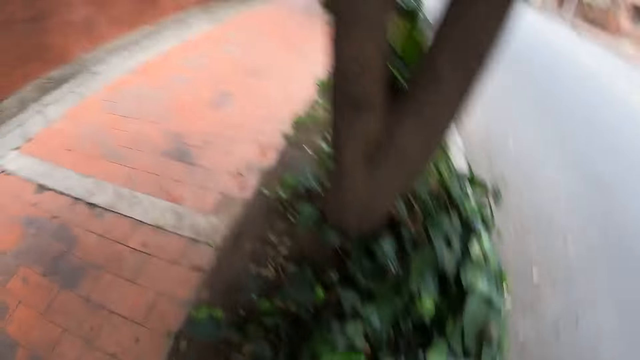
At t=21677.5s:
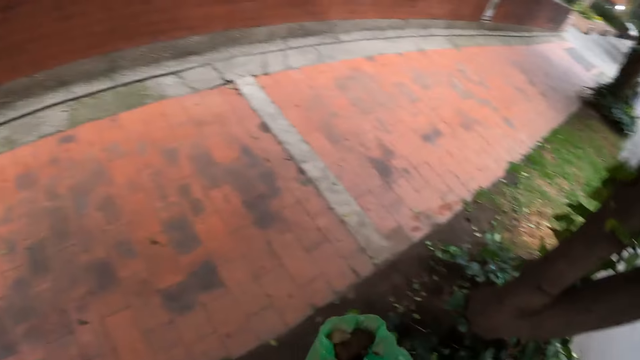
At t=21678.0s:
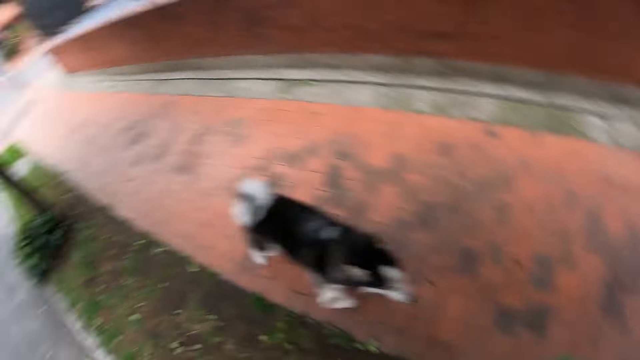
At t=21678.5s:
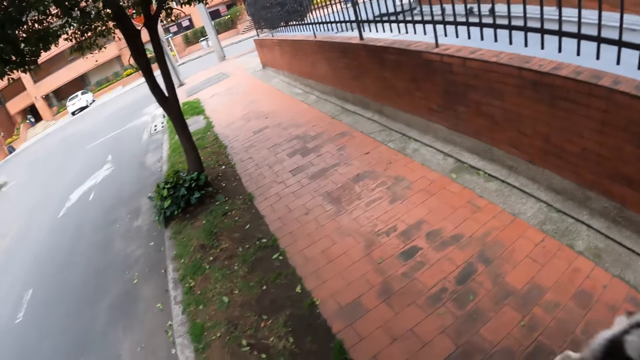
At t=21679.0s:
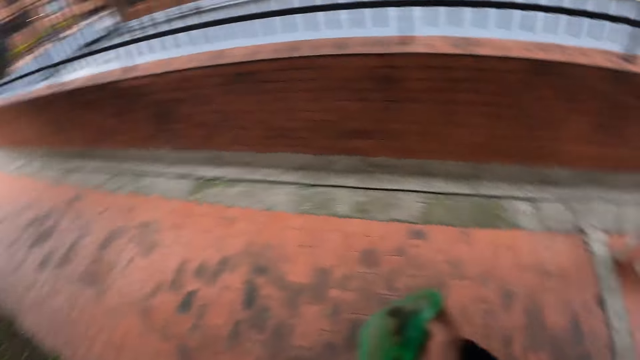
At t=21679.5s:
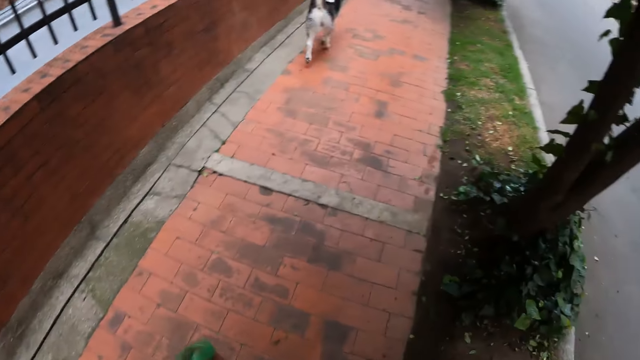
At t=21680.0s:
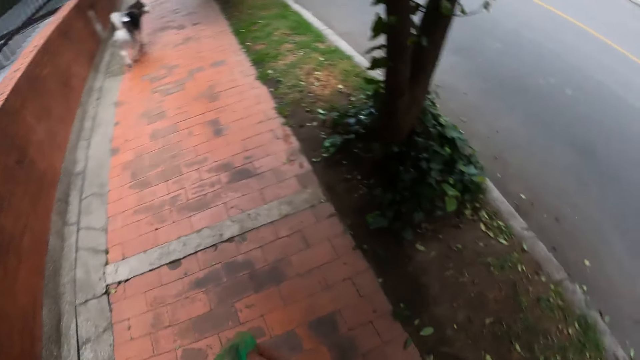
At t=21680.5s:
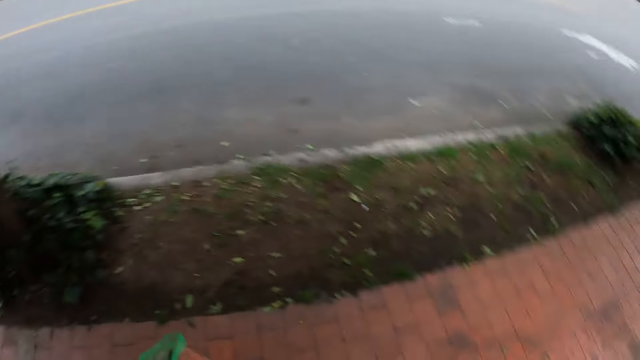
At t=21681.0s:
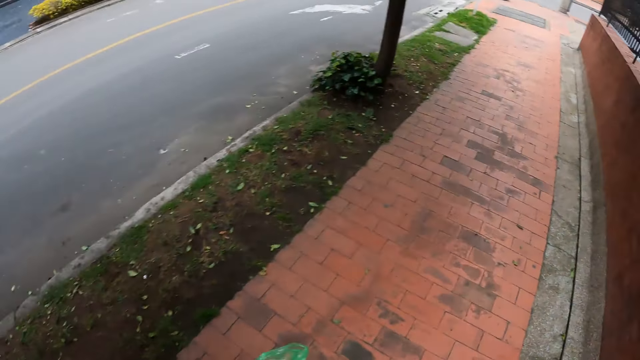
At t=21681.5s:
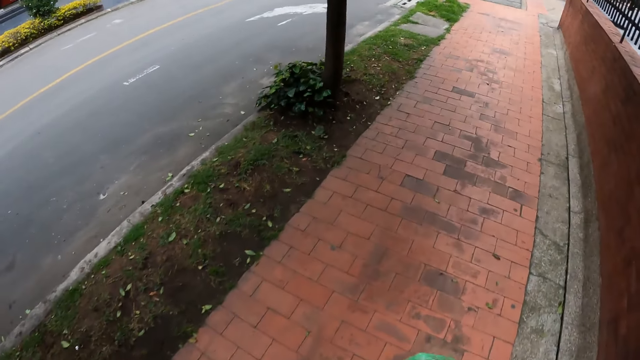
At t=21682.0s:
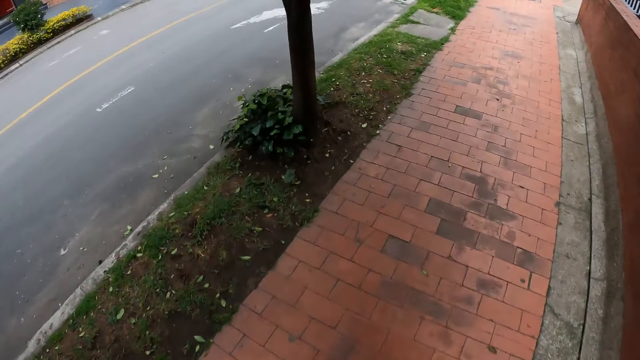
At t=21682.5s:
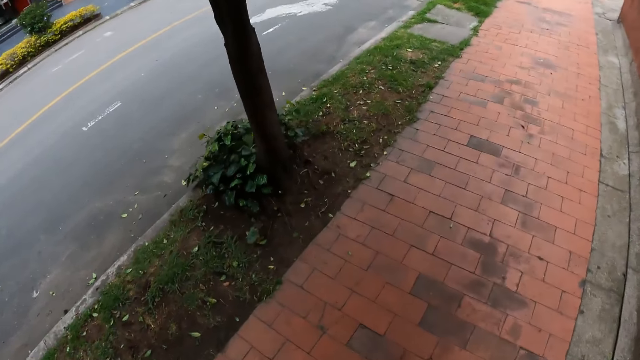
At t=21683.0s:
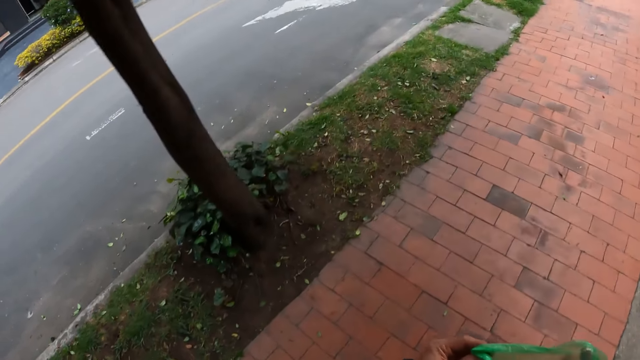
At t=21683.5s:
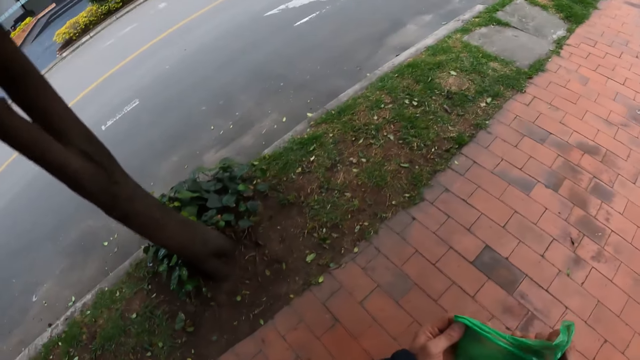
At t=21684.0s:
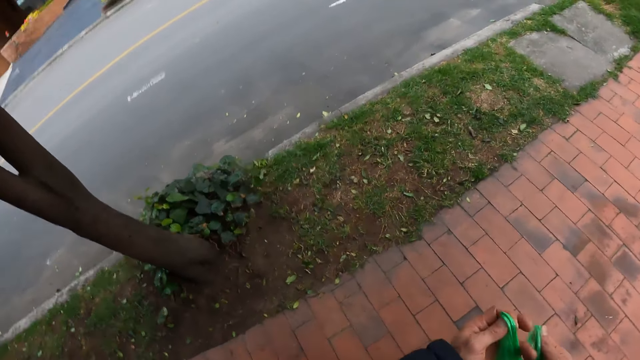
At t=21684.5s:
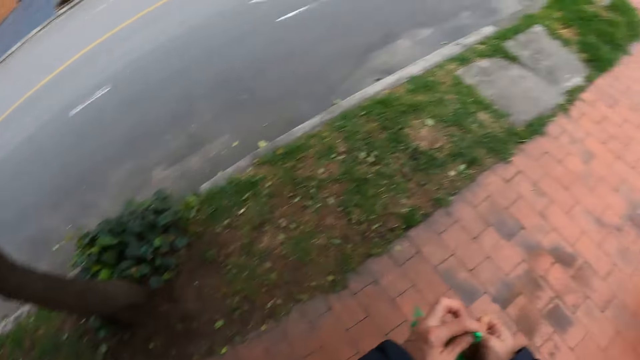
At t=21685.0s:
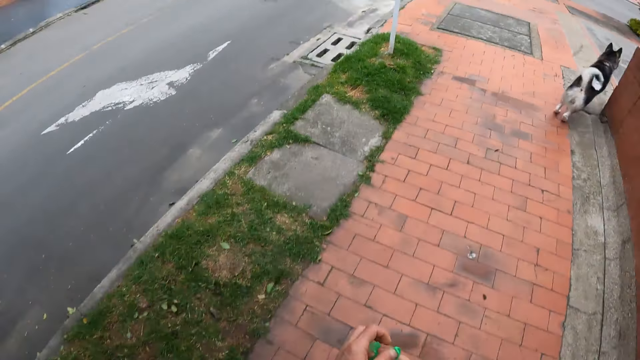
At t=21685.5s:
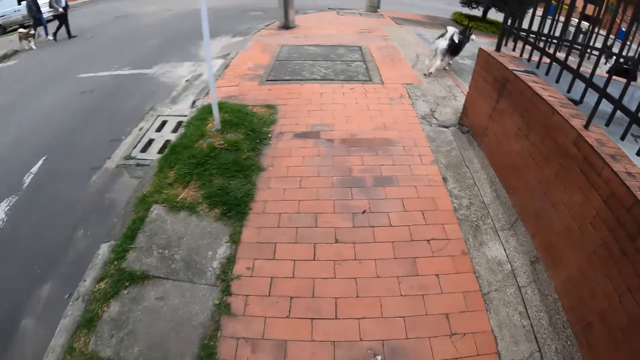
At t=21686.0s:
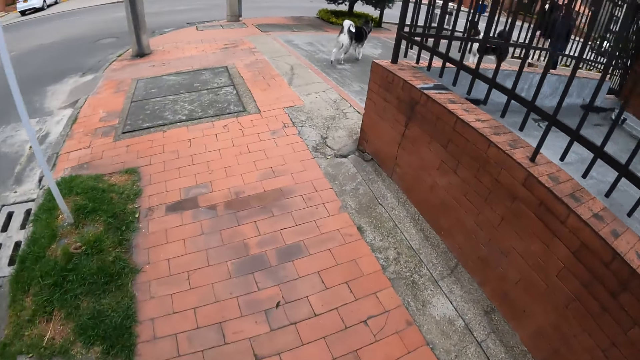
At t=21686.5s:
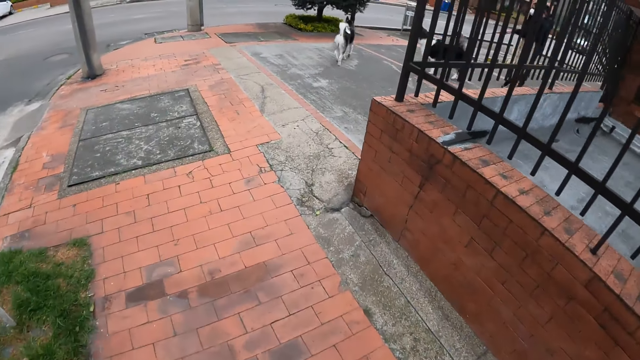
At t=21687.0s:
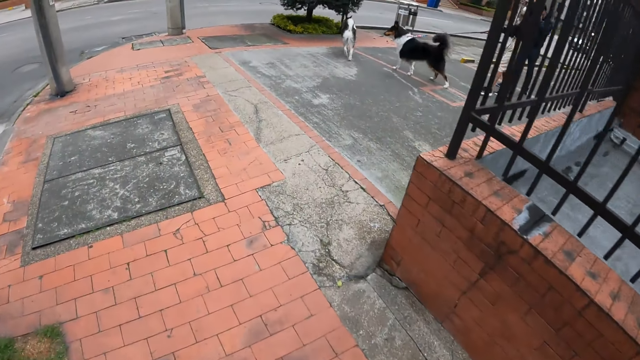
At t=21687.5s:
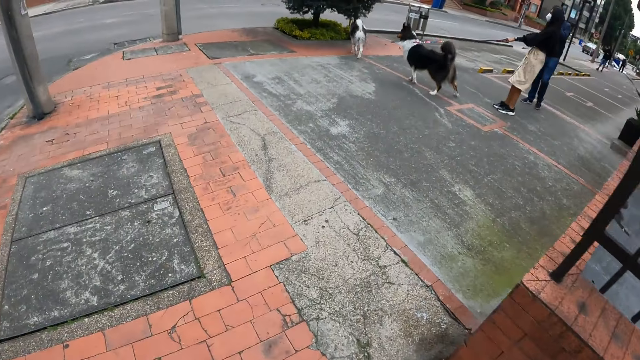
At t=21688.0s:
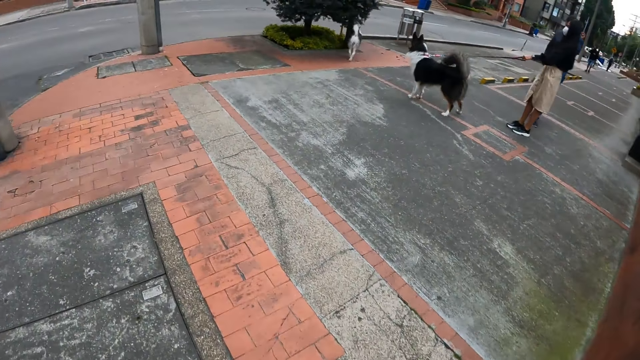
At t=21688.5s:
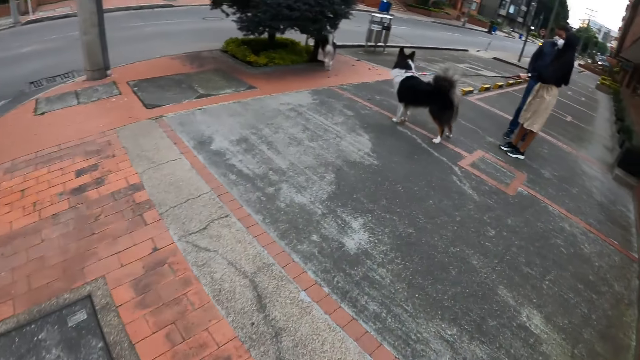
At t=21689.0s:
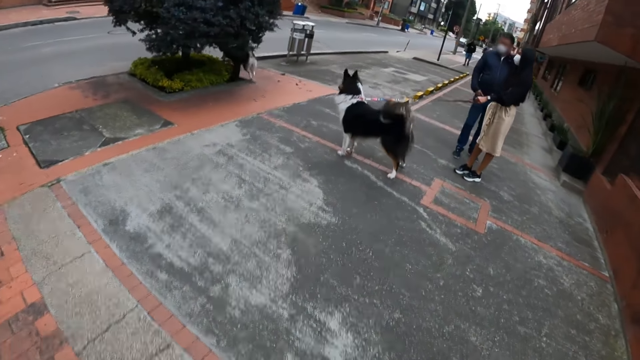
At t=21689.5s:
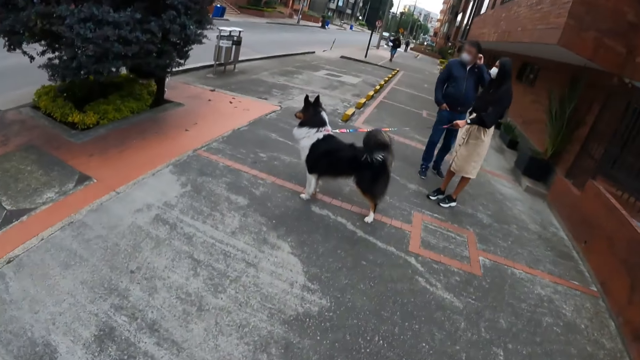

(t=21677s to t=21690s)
The camera wearer holds the plastic bag. He wraps the dung in the plastic bag in his right hand. He walks on the sidewalk. He ties the plastic bag with his hands. He walks on the sidewalk. A woman pulls the strap of a dog with her left hand.

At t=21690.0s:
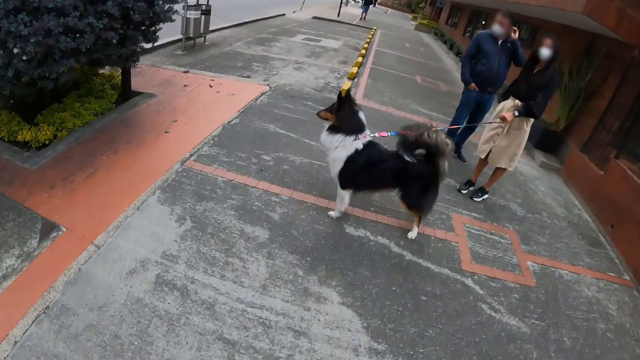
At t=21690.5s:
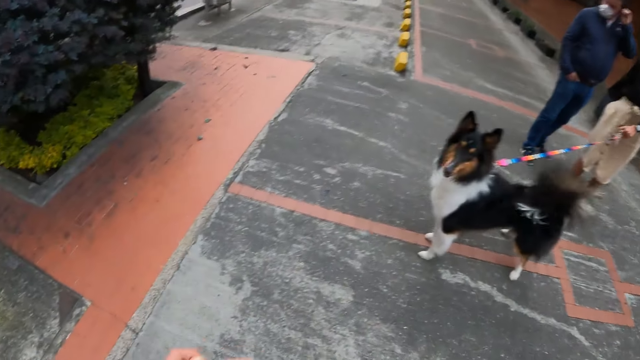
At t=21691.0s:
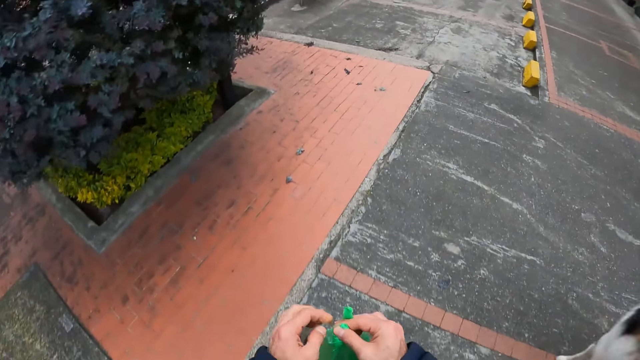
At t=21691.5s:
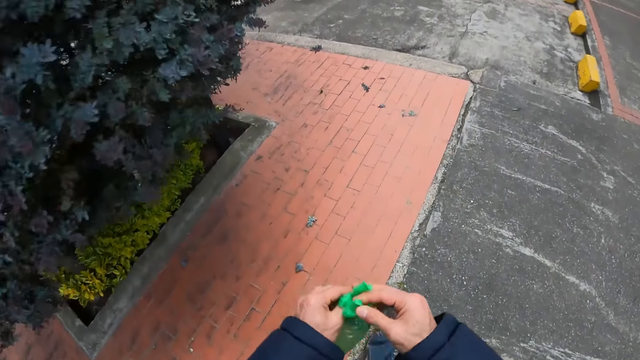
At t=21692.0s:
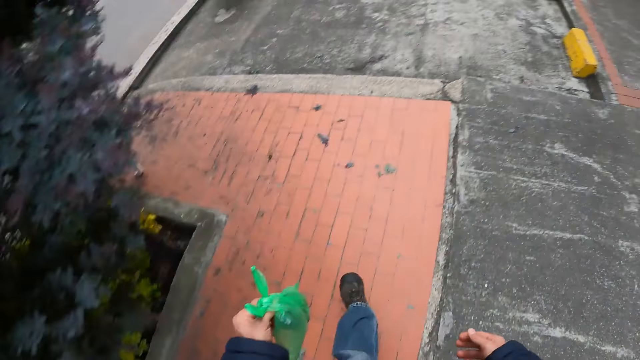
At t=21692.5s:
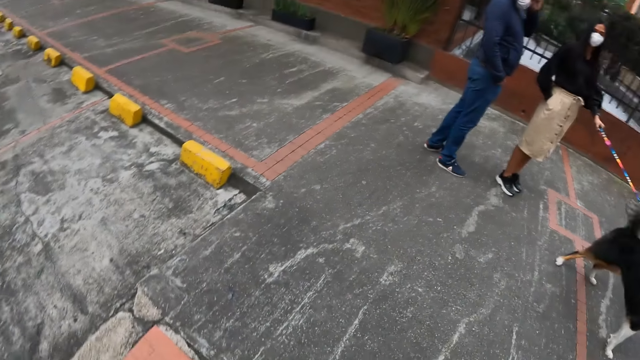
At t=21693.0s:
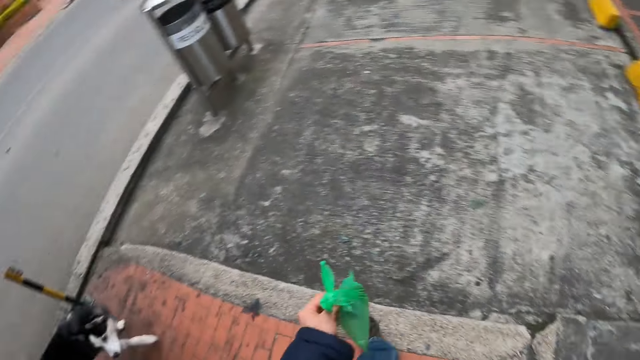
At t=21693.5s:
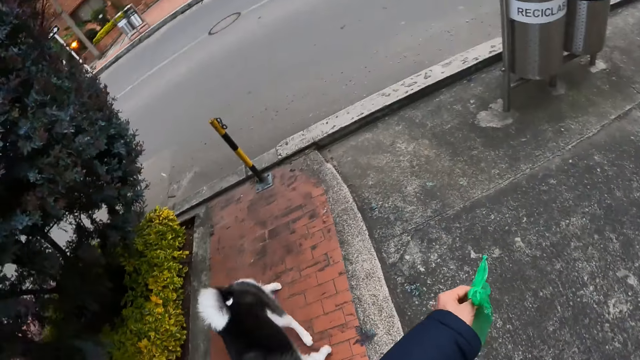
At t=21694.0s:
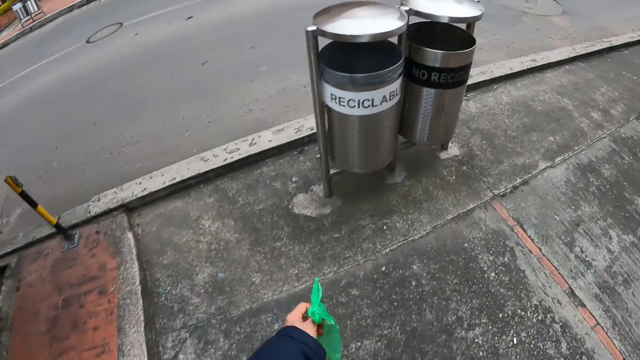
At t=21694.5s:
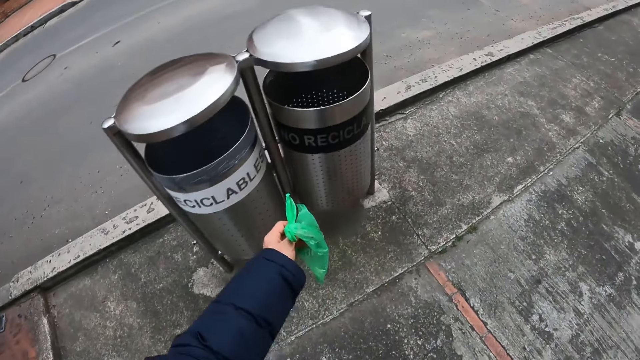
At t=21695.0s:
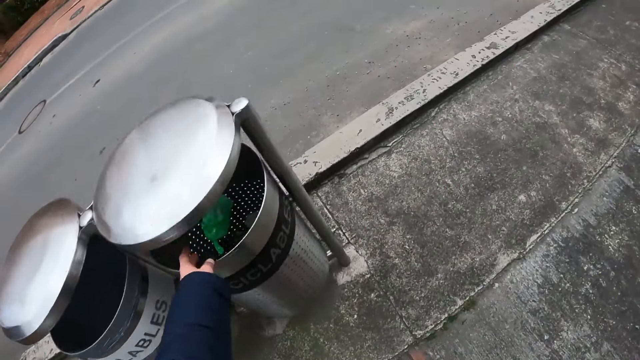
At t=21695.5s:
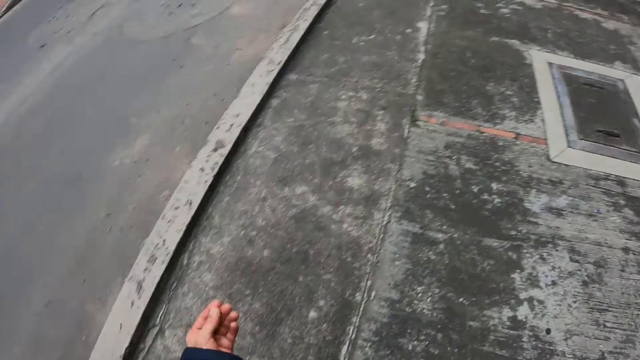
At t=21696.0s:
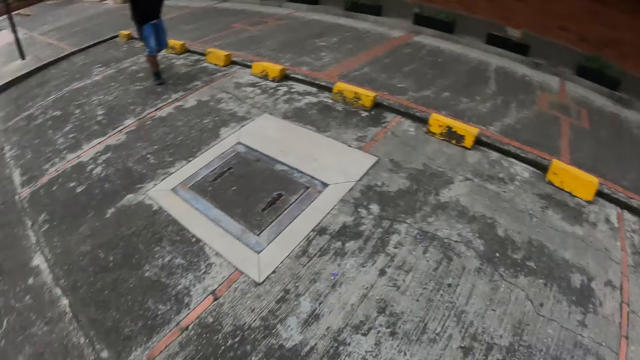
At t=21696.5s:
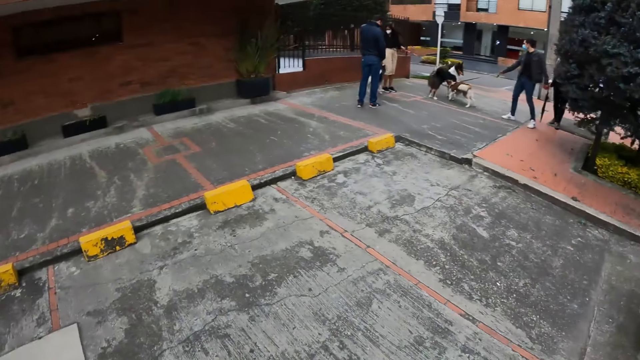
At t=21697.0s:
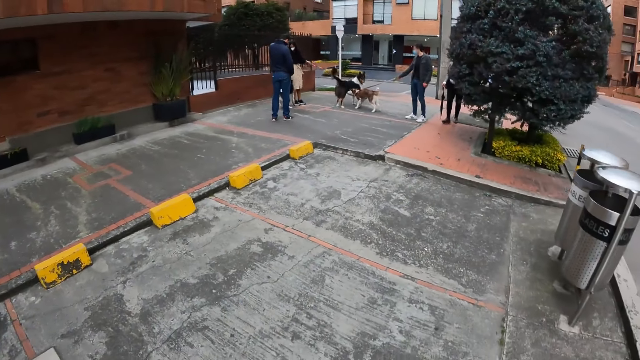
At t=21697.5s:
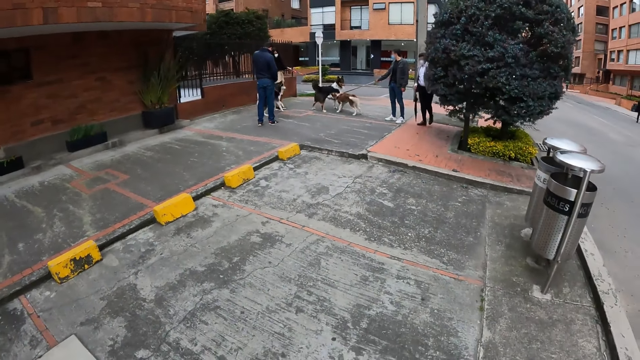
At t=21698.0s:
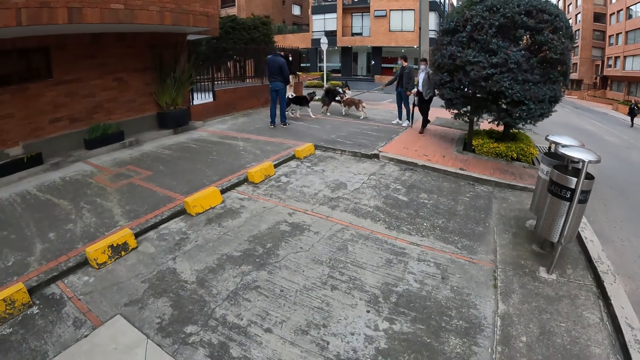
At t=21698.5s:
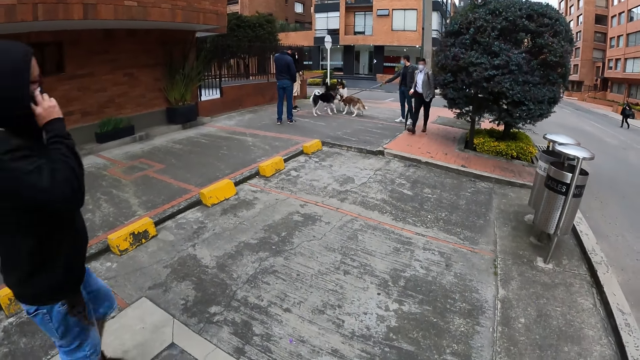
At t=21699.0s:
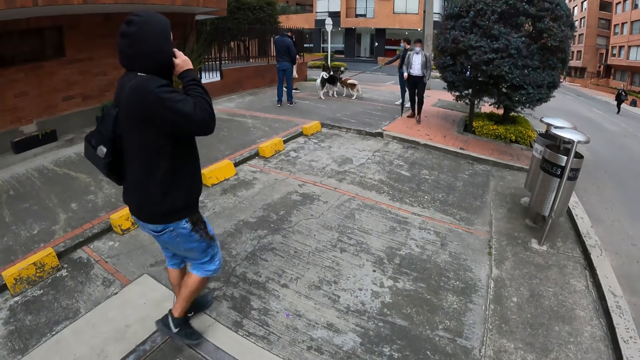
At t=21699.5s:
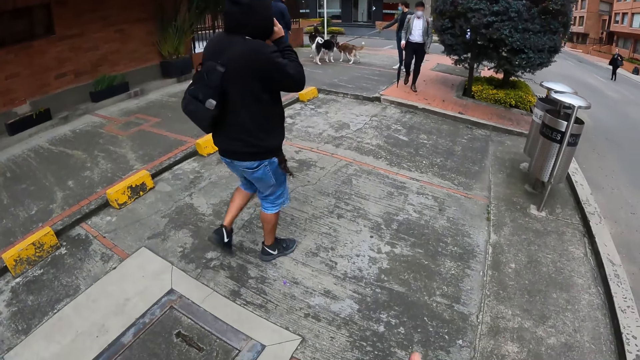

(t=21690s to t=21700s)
The camera wearer holds the plastic bag of dung with his left hand. He looks around. He moves towards some recycling bins. He drops the plastic bag of dung into one of the recycling bins with his left hand. He looks over at the dog, another dog and a third dog.
